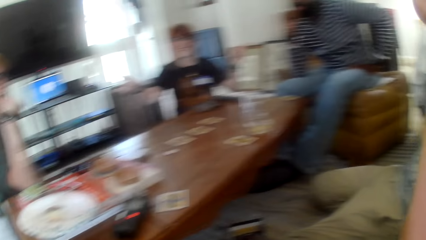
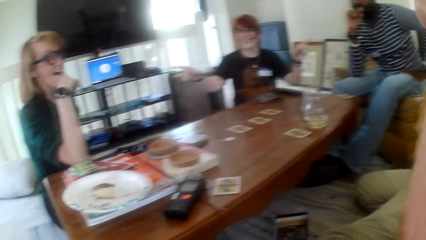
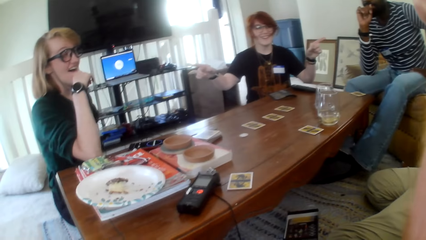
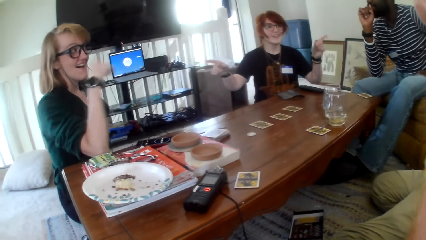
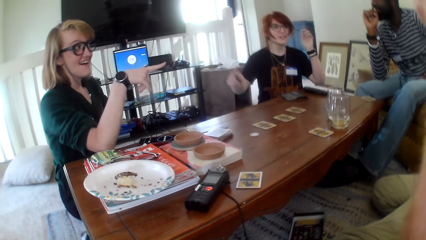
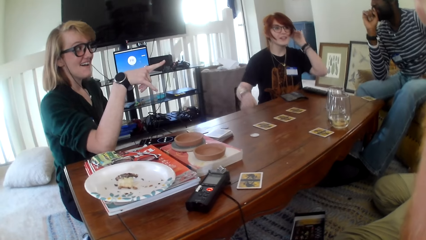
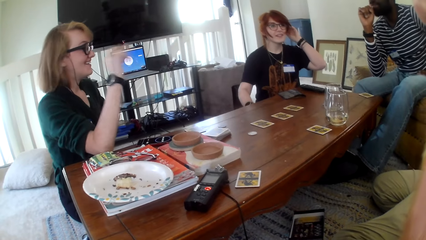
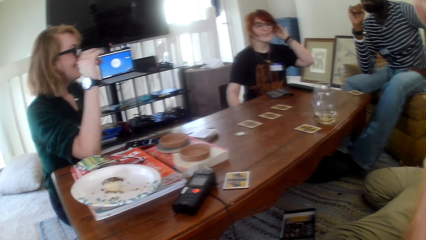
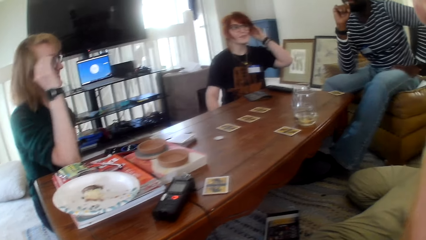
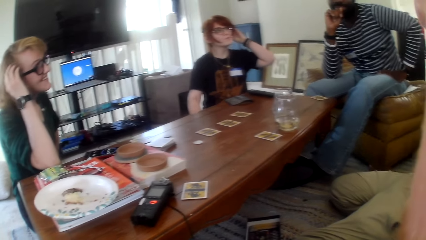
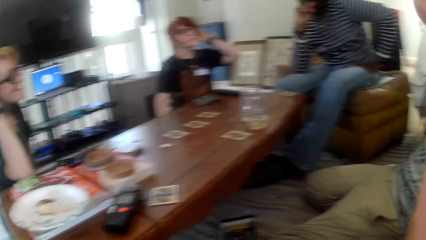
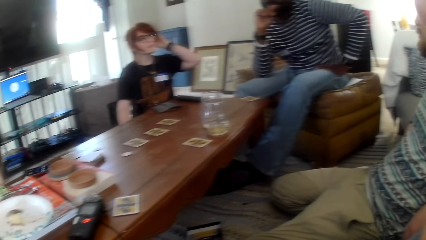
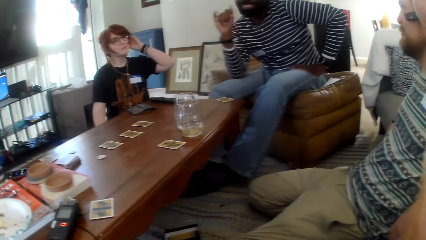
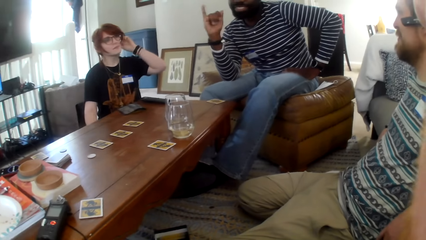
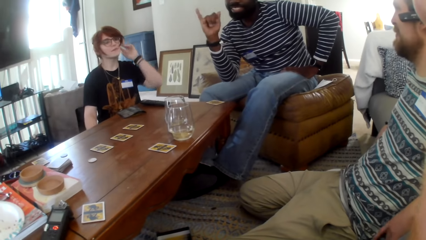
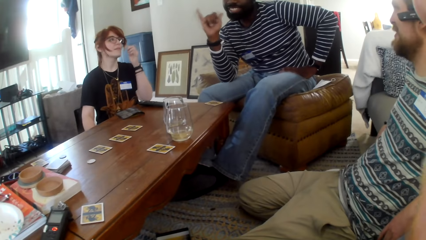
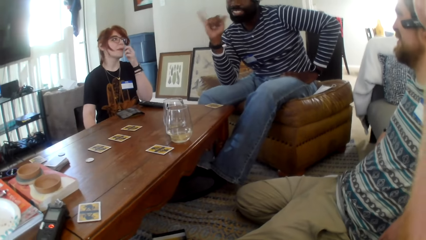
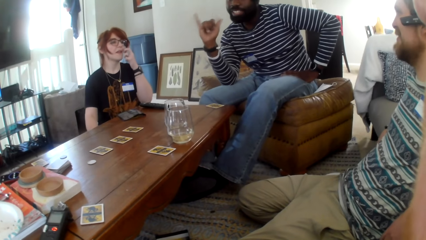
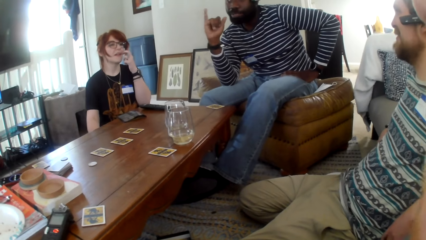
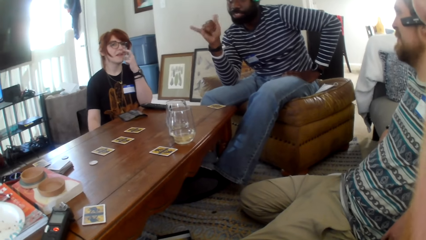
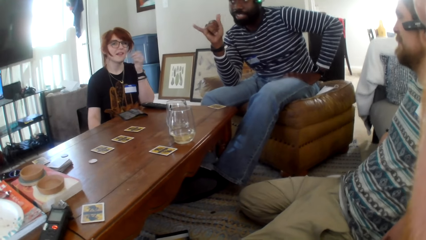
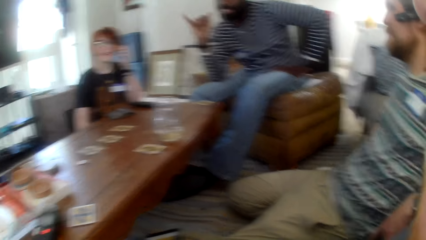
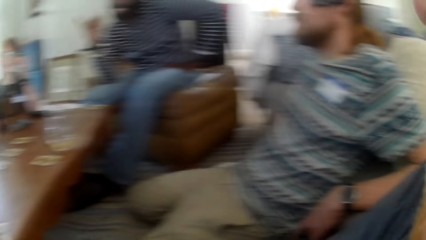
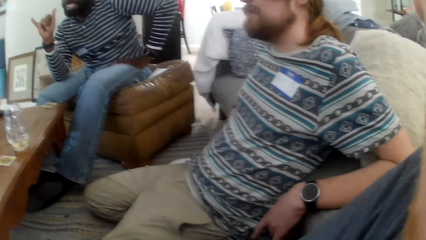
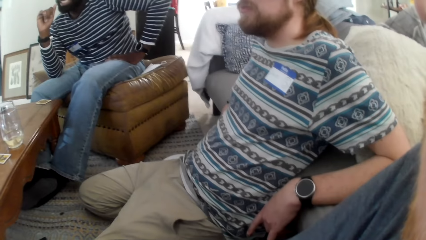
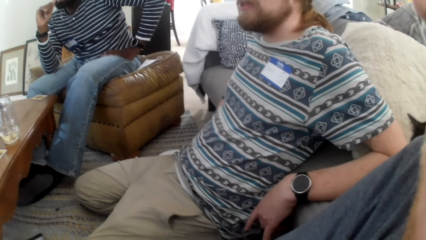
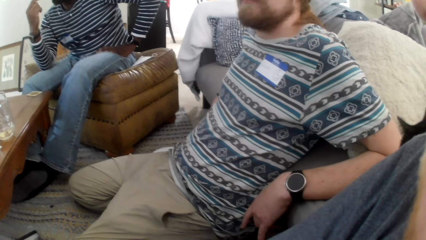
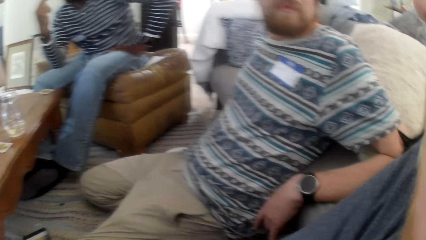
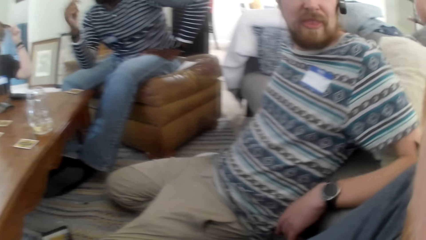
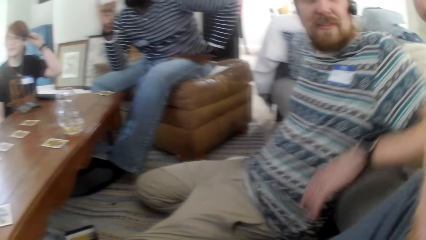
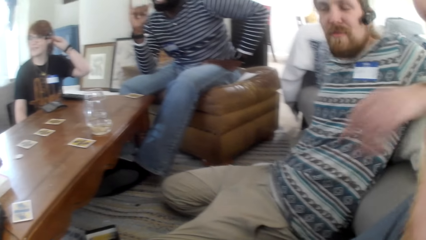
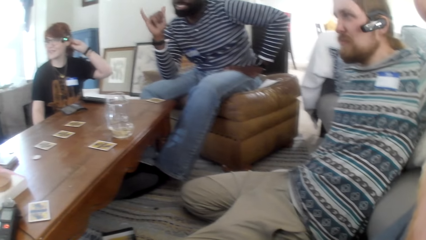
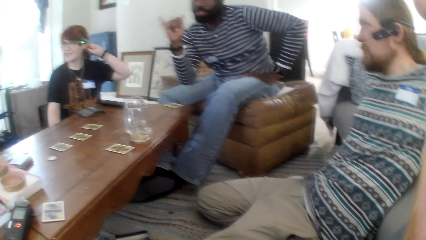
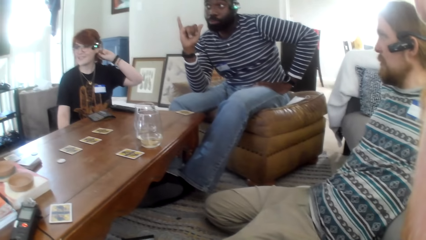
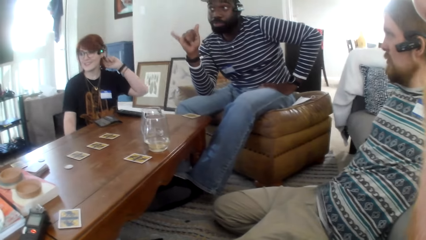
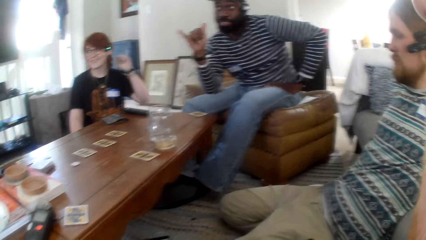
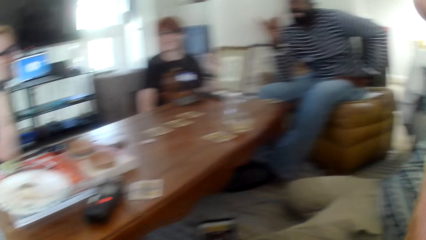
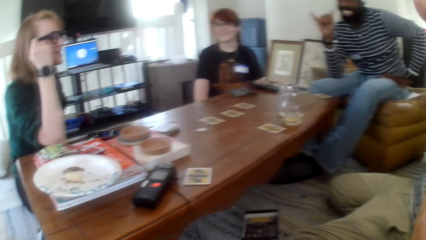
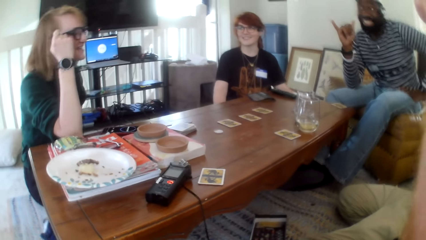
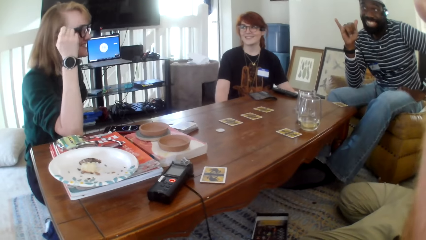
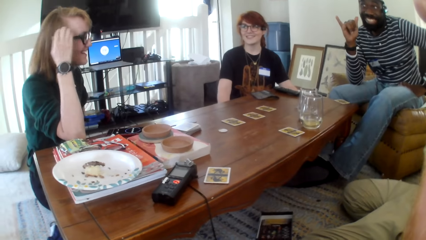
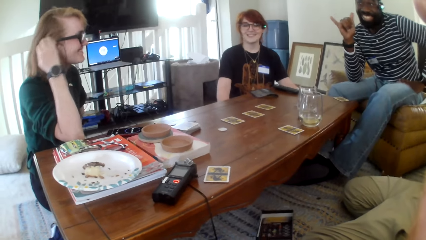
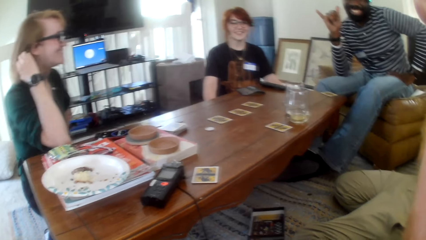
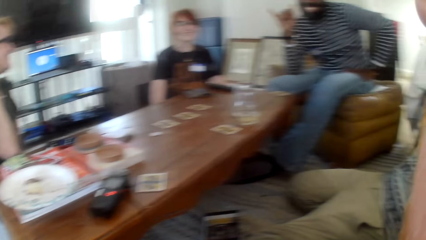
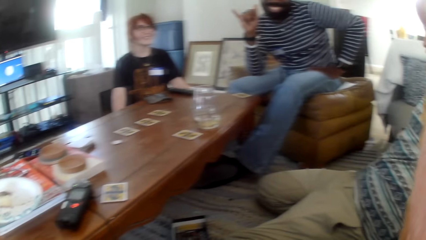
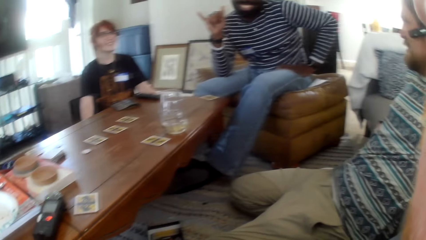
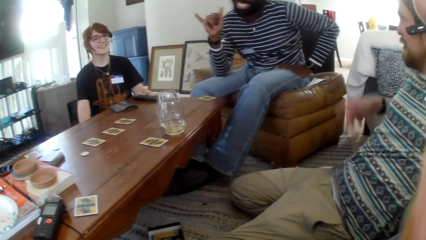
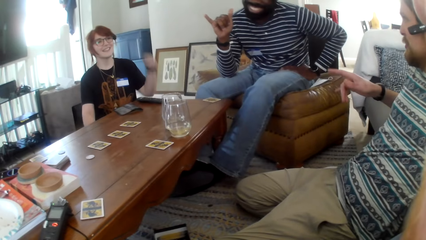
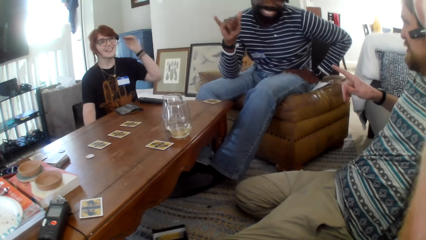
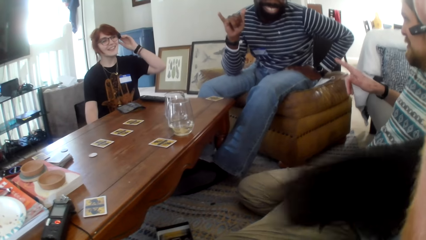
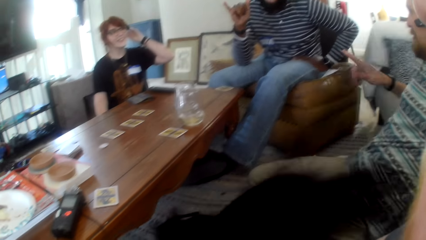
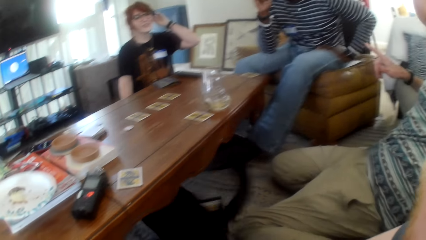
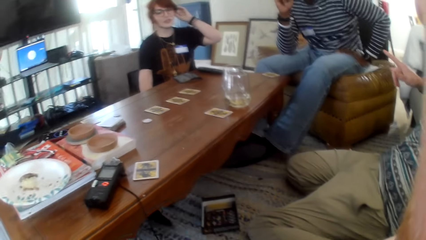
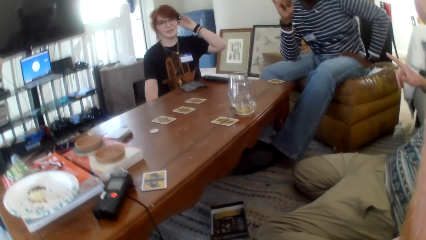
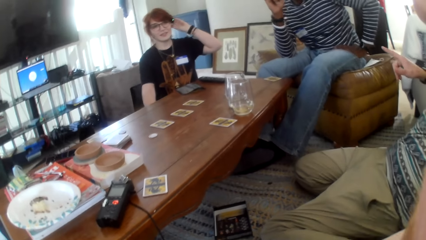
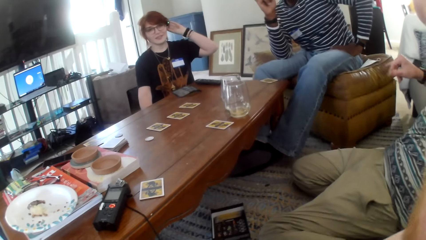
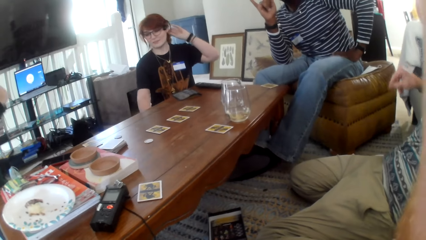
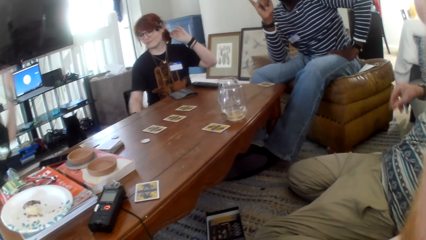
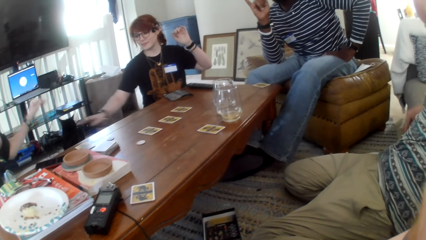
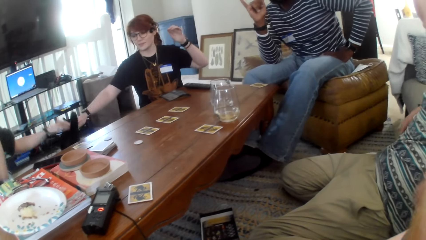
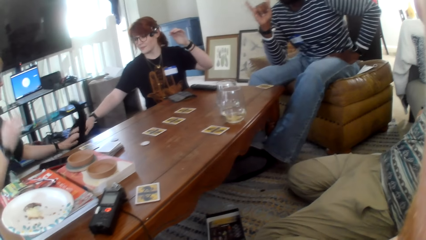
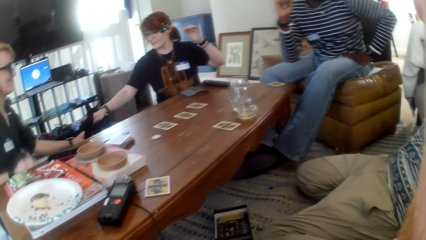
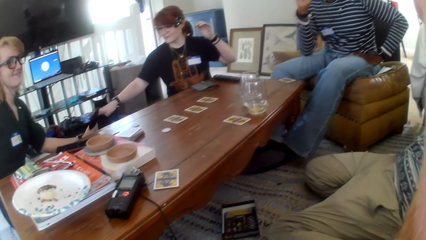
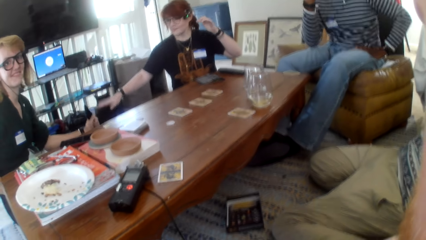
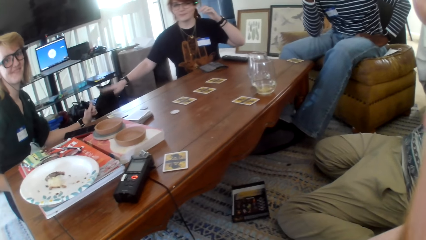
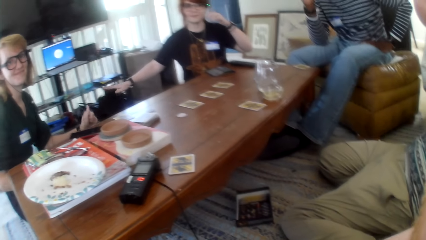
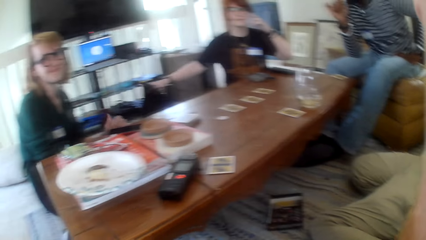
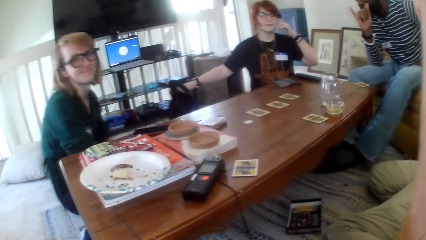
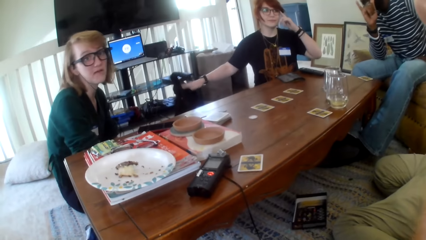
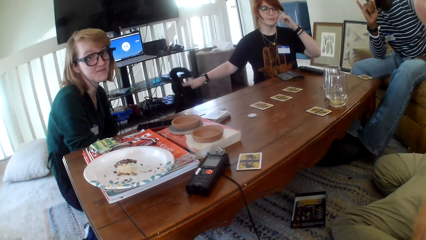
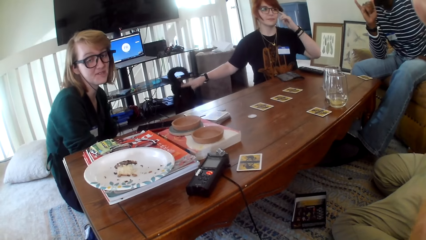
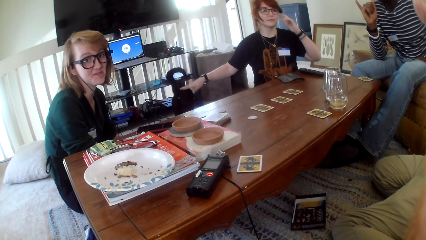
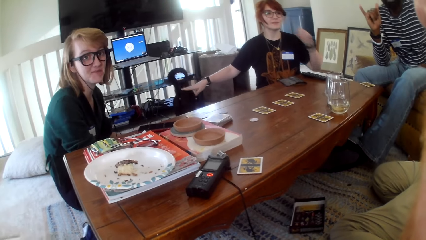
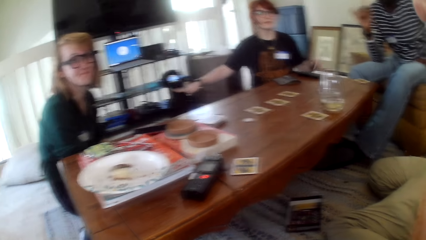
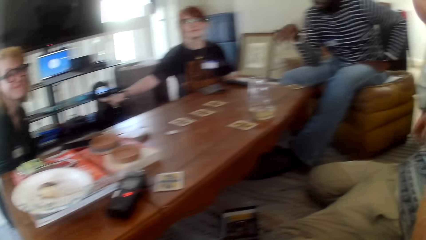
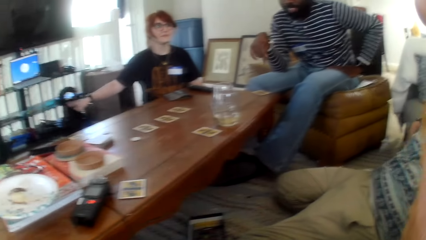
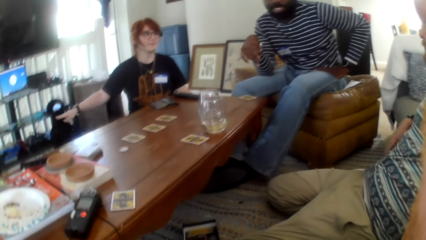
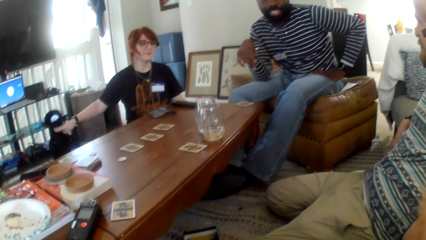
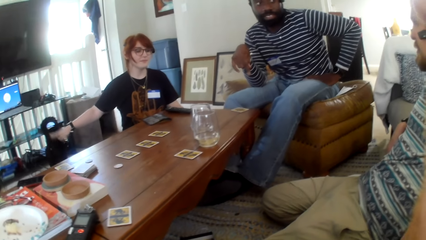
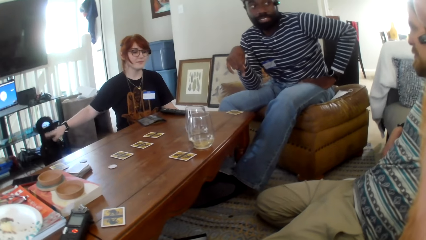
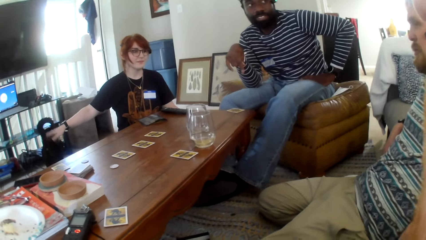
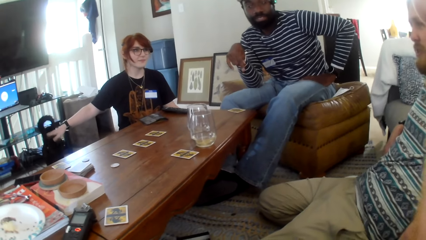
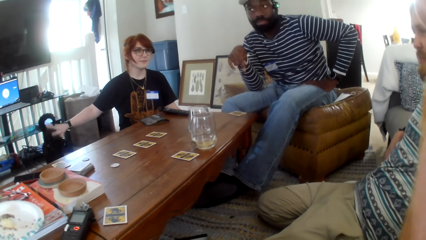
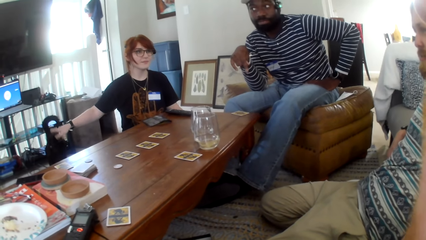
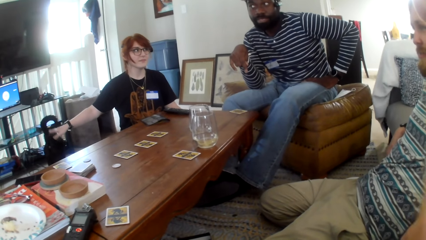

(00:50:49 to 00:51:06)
A person points at a second and a third person. The third person points at a fourth person. The first person touches the hair. The second person shakes a finger. The third person touches the hair. The fourth person points at the first person. The third person touches the cat. The first person touches the cat. The camera wearer talks with friends pointing fingers.
